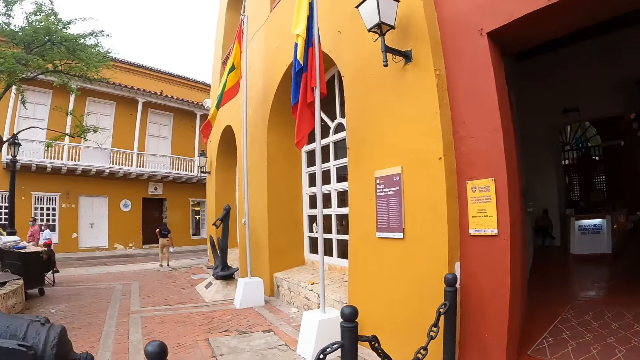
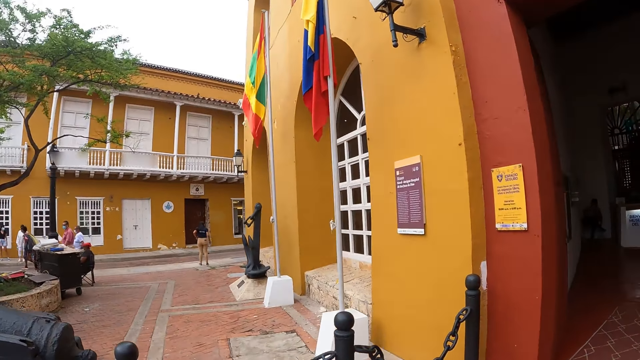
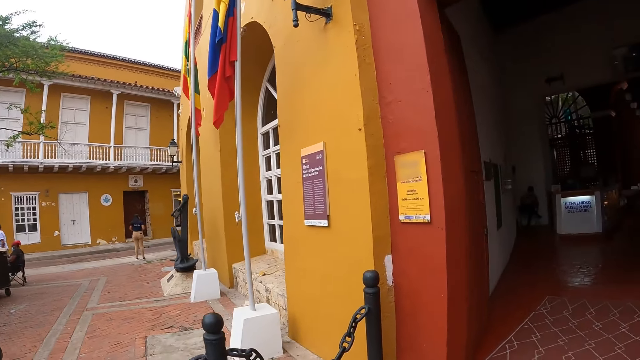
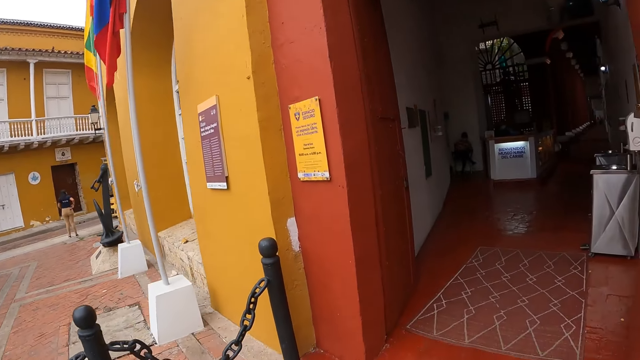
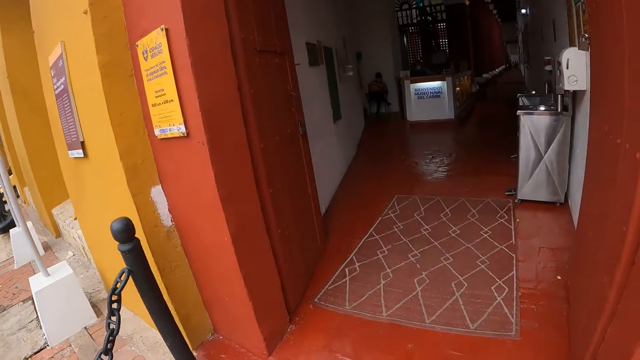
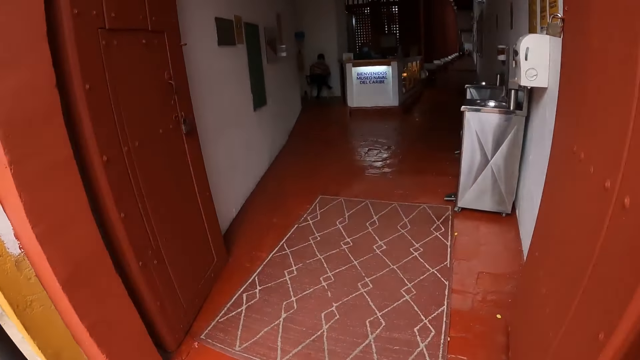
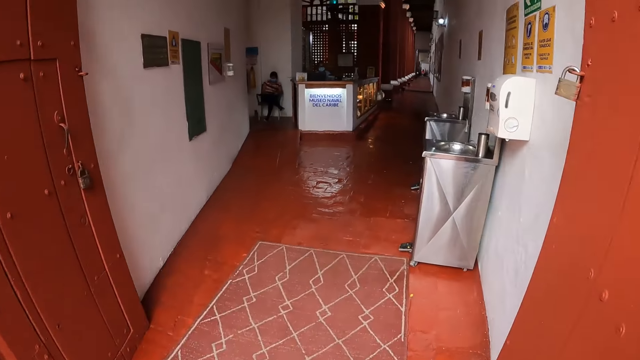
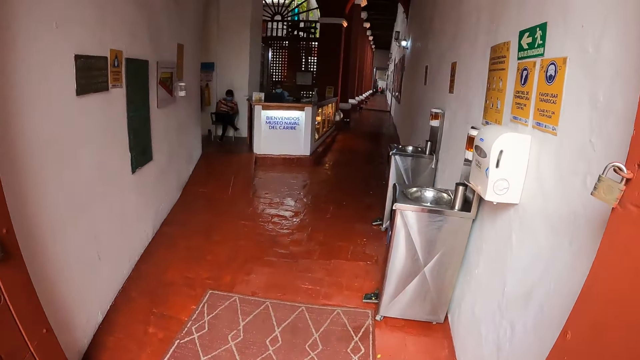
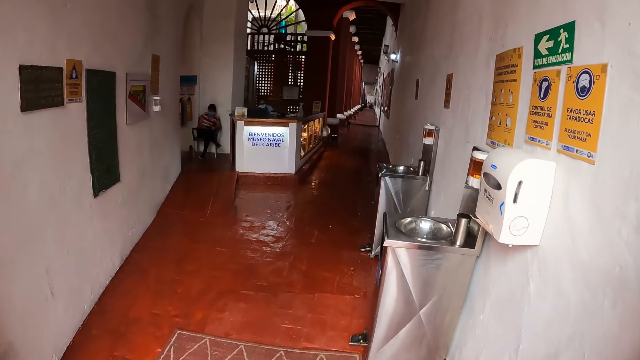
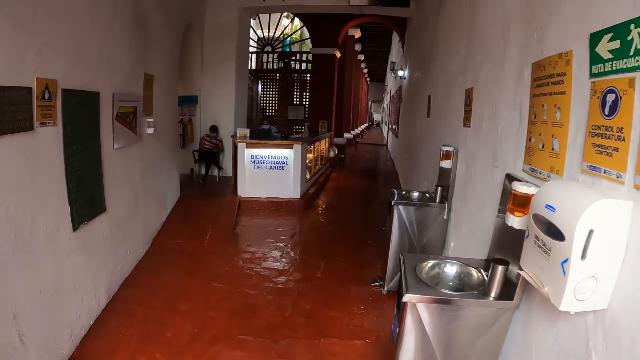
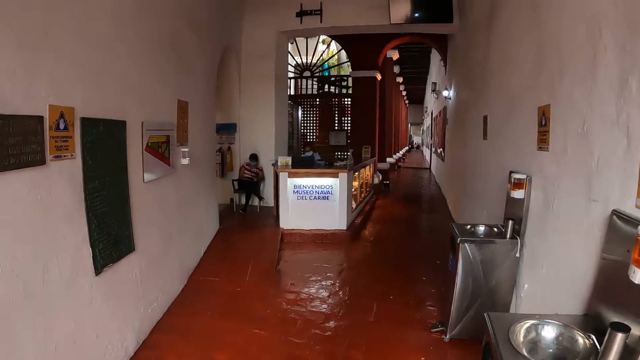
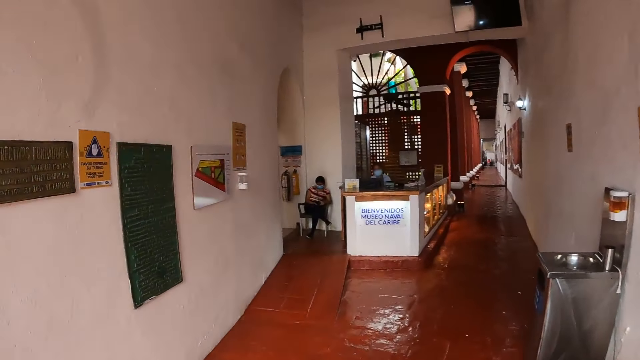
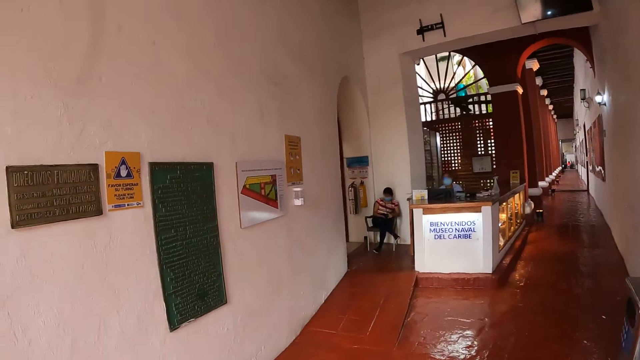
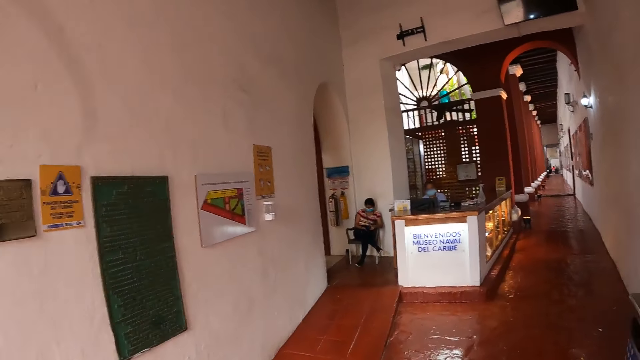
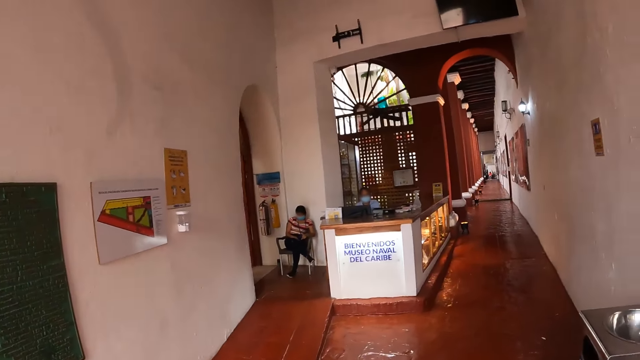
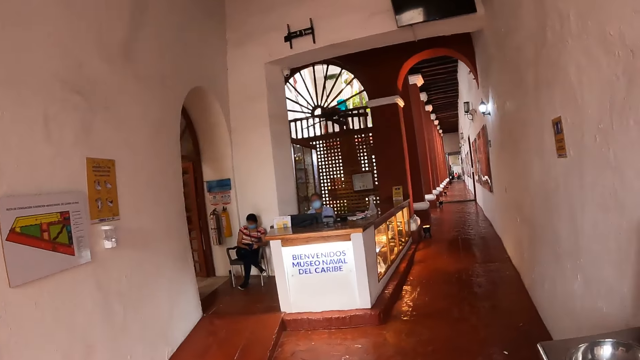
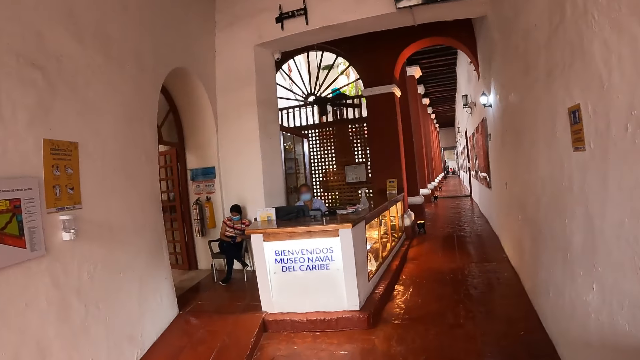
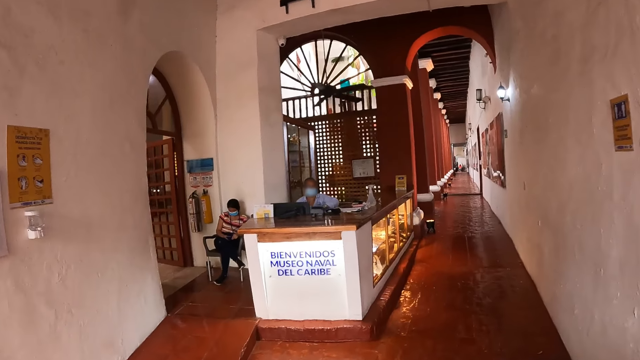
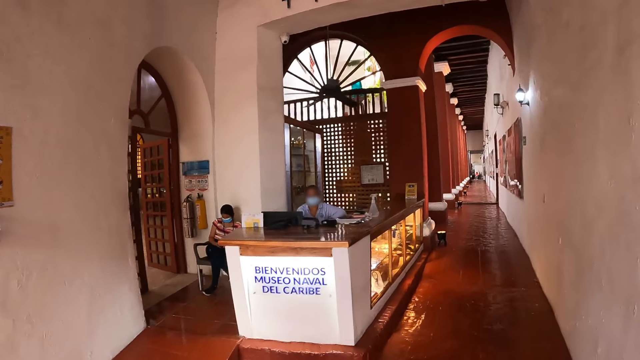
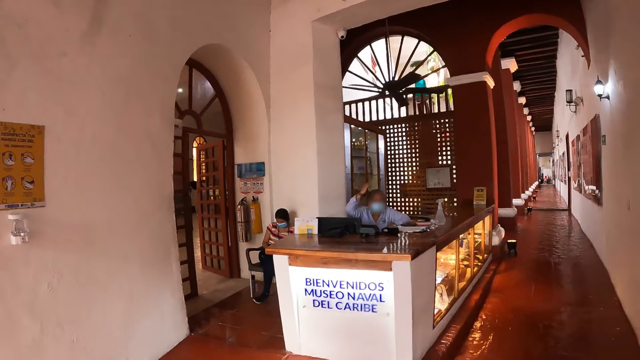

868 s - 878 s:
The camera wearer looks around. They walk into a museum with the group of people. They enter a building.

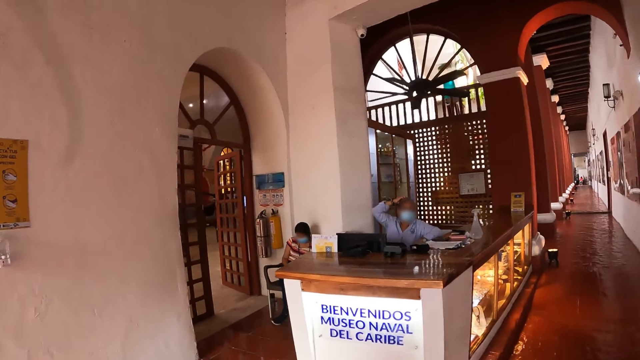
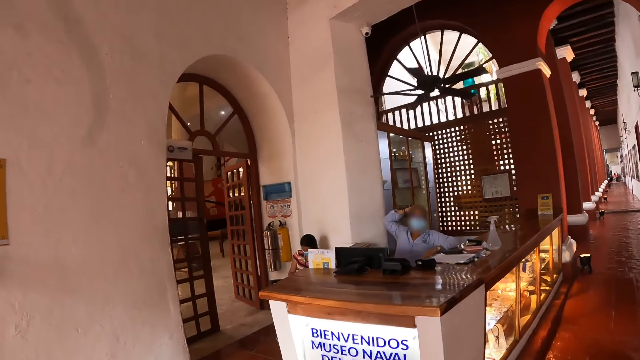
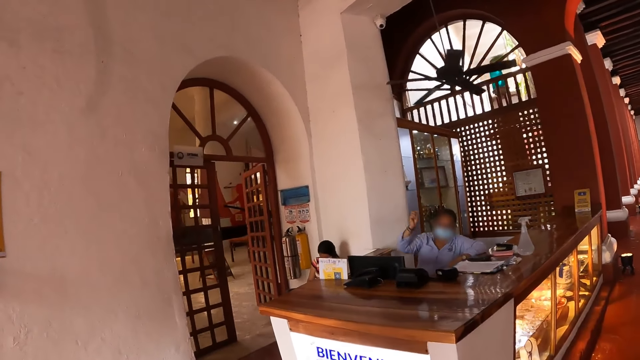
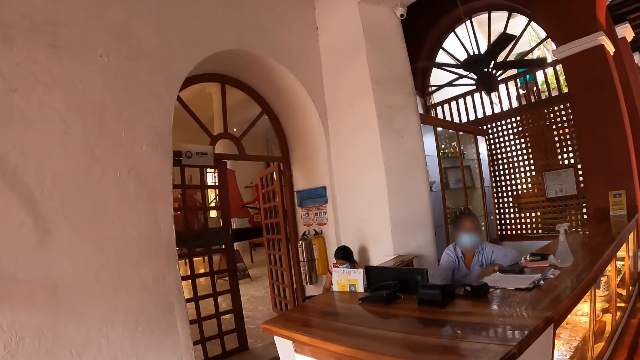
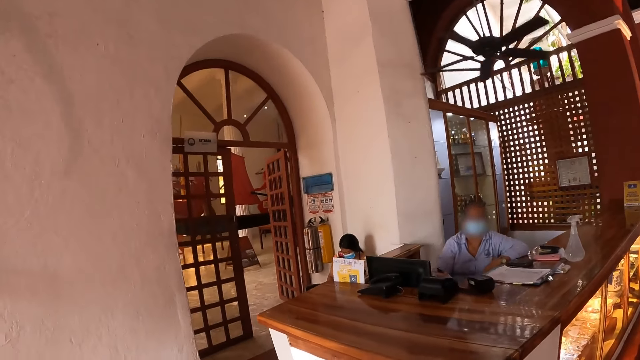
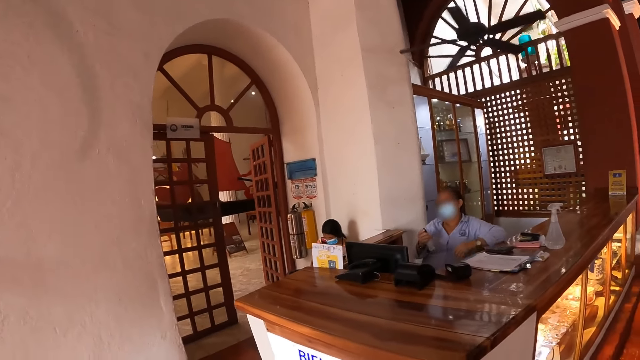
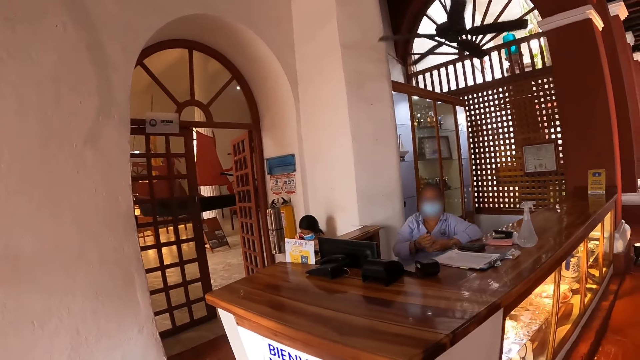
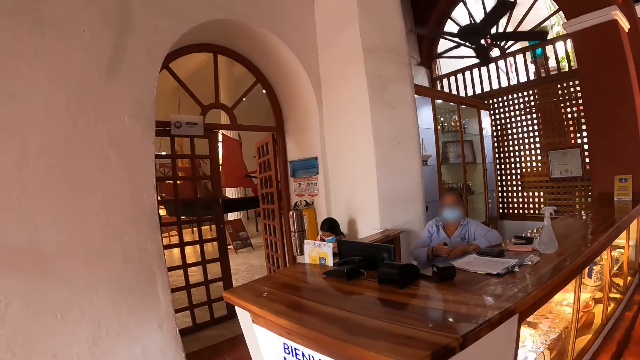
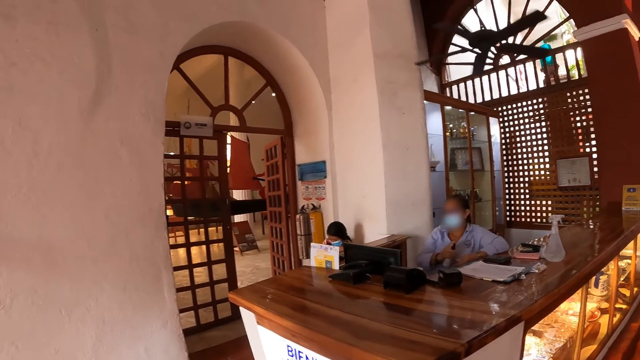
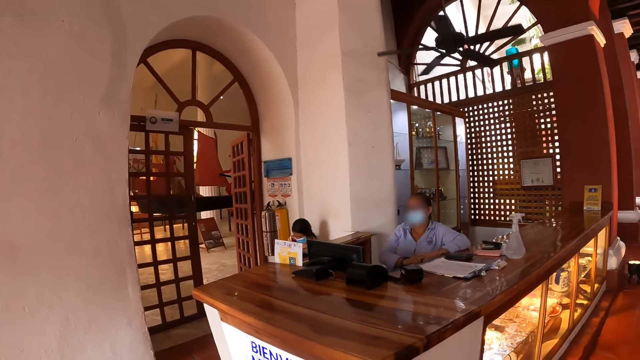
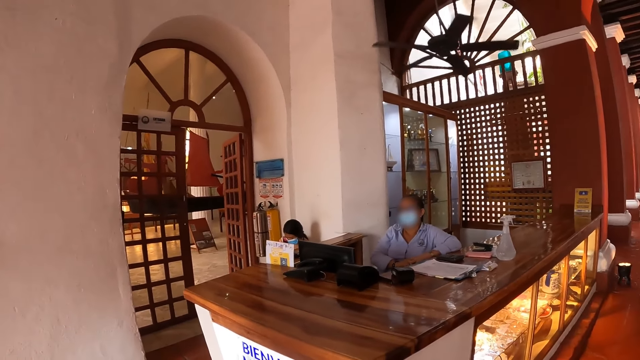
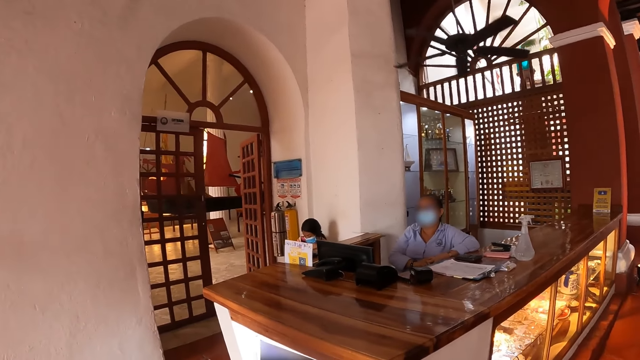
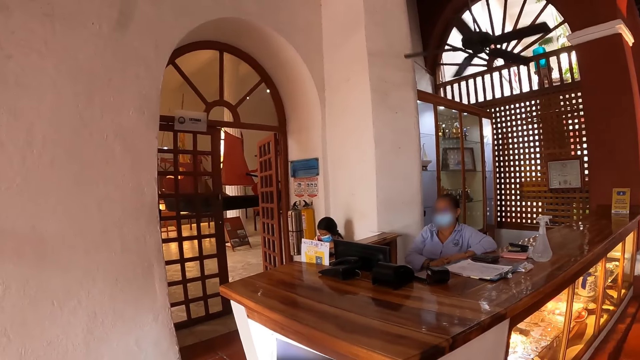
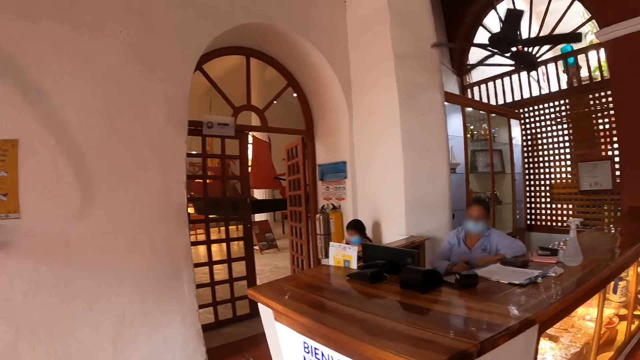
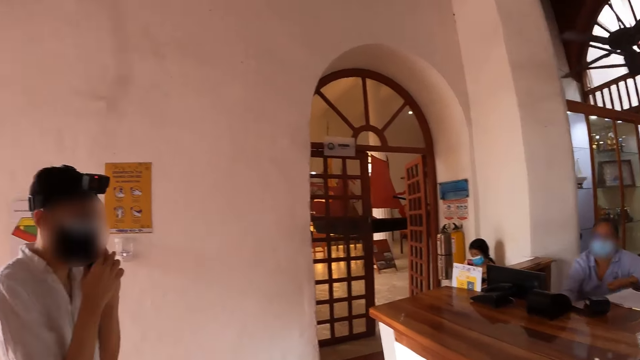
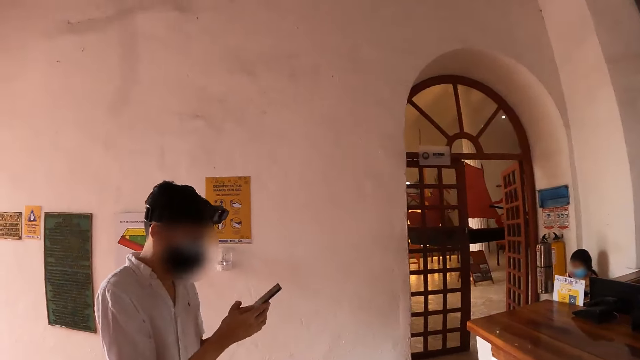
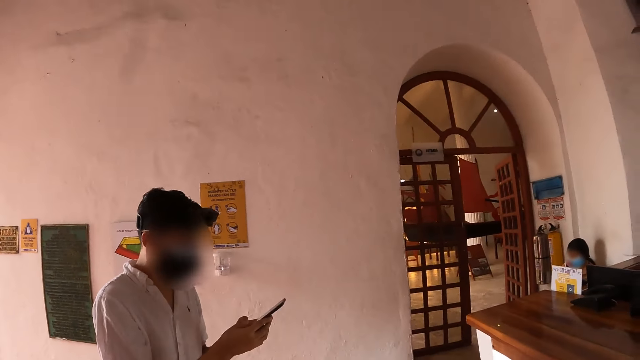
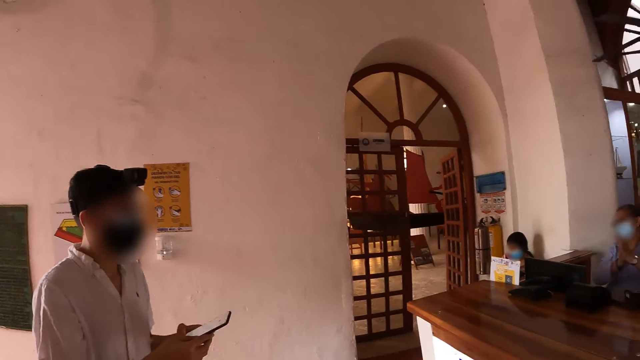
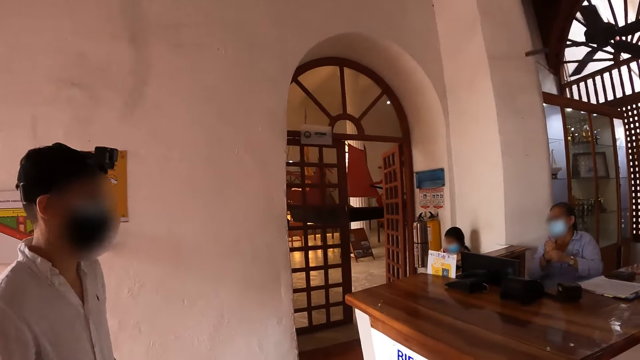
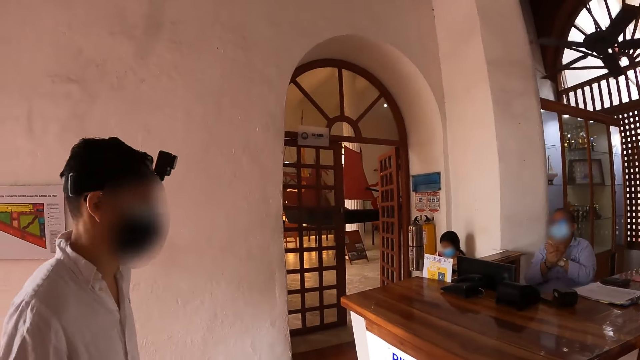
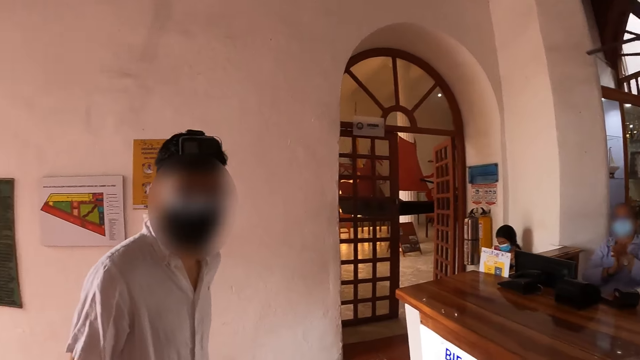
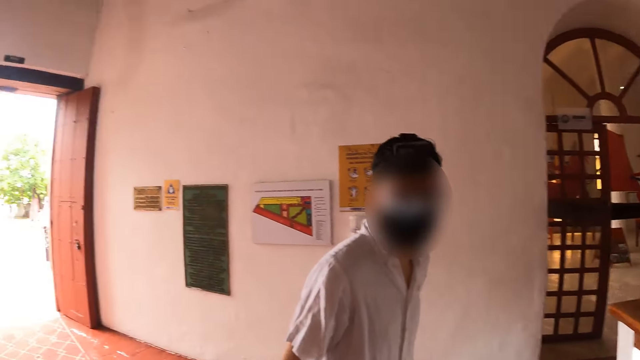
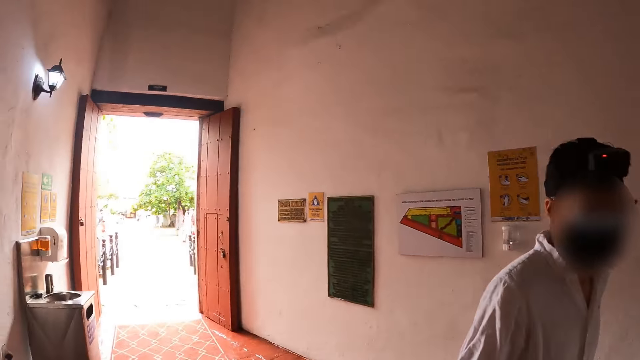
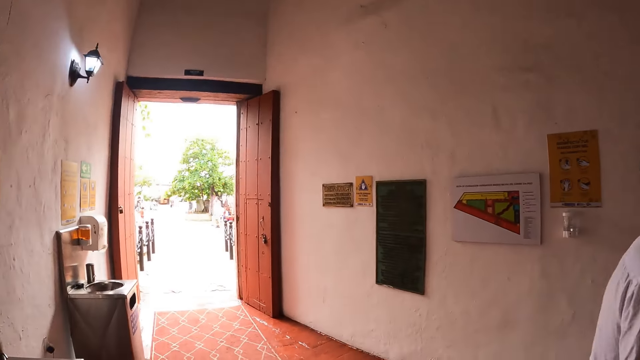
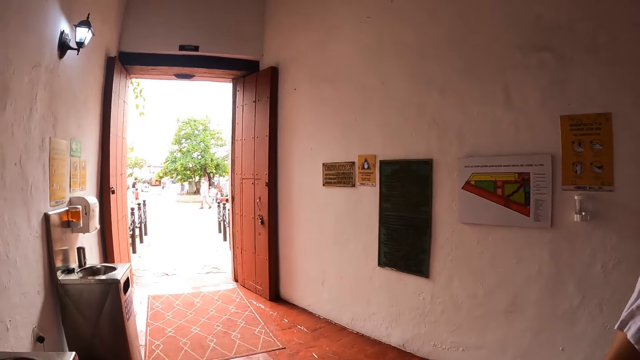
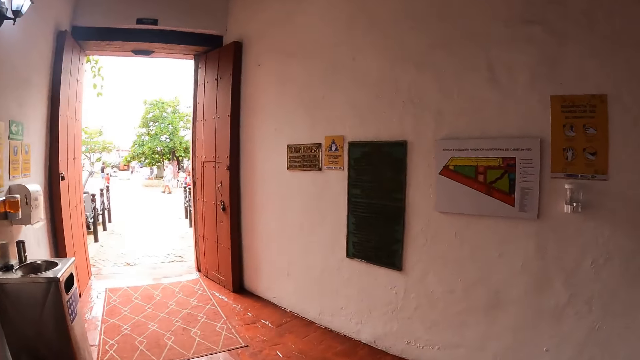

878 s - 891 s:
The camera wearer interacts with a receptionist. The receptionist picks up a hand sanitizer from a shelf with her right hand. The receptionist holds the hand sanitizer with both hands. The camera wearer sprays the hand sanitizer on her left hand with her right hand. A man operates a mobile phone with both hands. The camera wearer looks around. The receptionist rubs her hands against each other.
